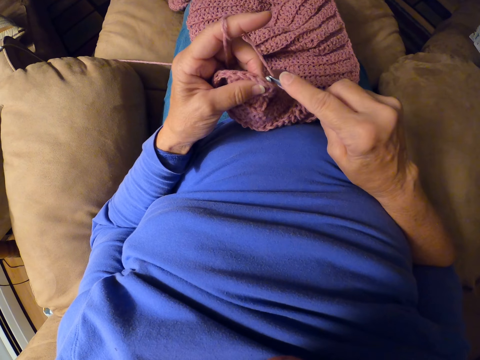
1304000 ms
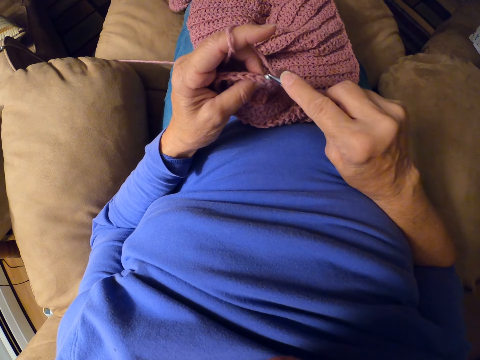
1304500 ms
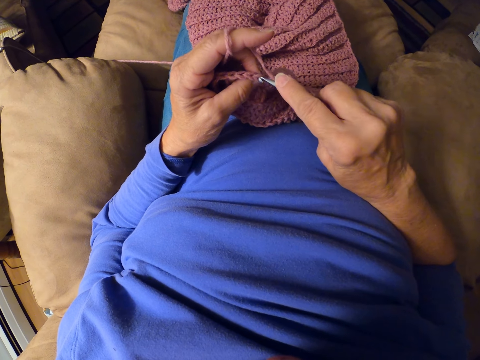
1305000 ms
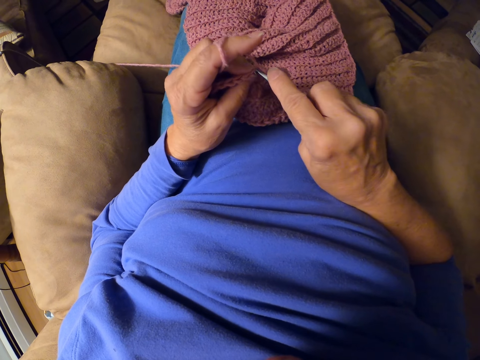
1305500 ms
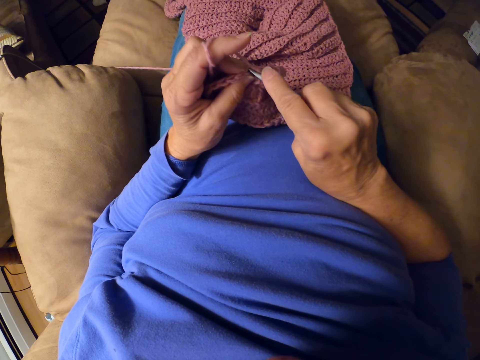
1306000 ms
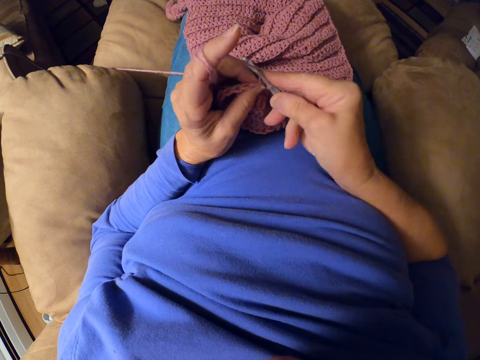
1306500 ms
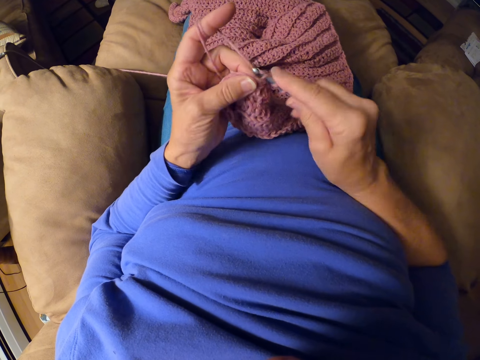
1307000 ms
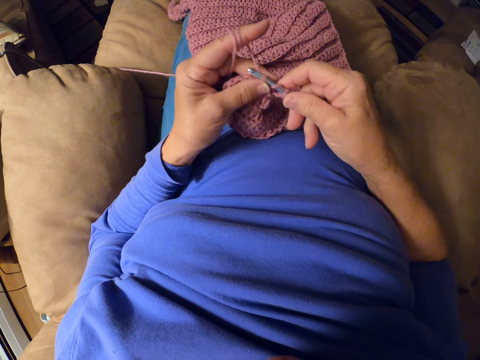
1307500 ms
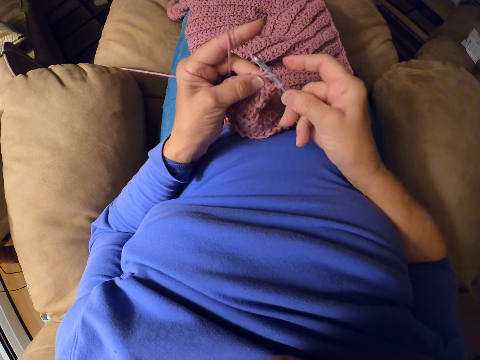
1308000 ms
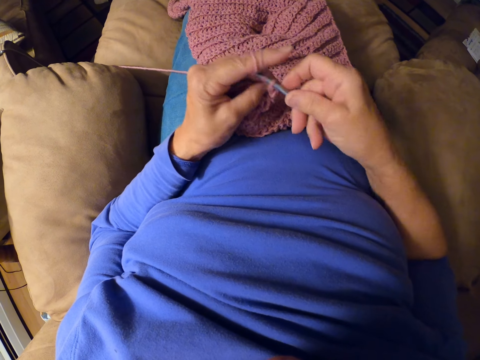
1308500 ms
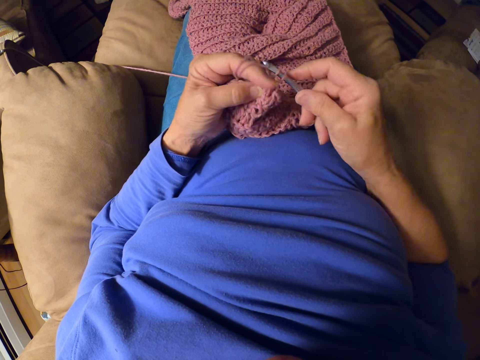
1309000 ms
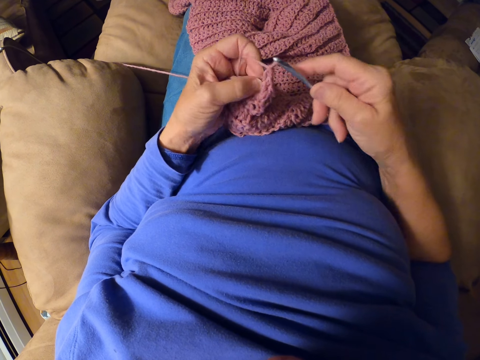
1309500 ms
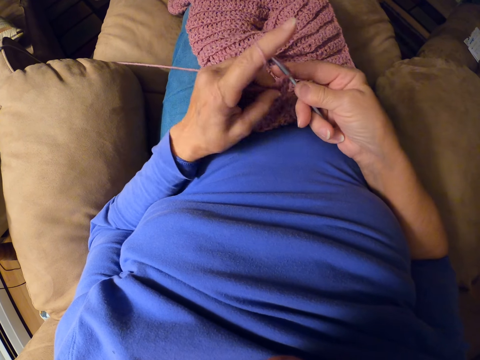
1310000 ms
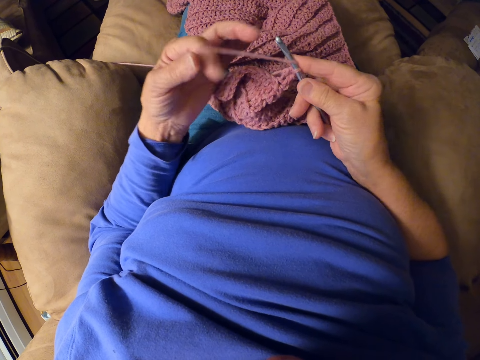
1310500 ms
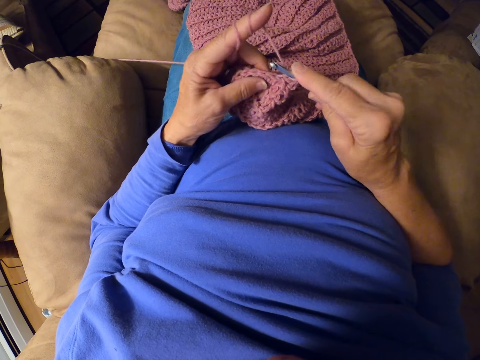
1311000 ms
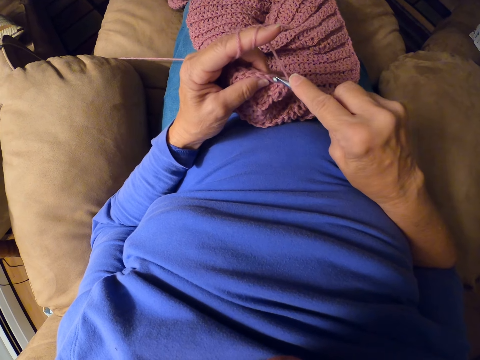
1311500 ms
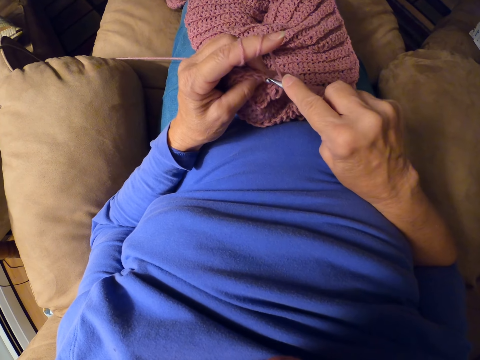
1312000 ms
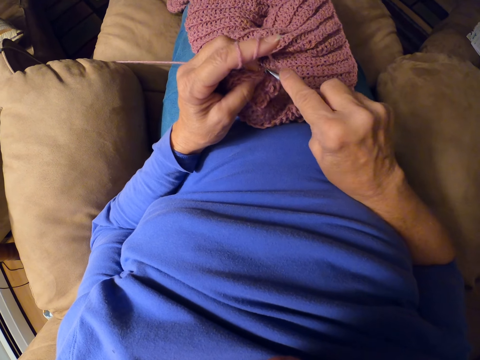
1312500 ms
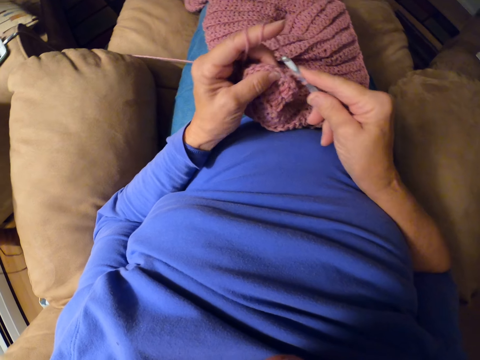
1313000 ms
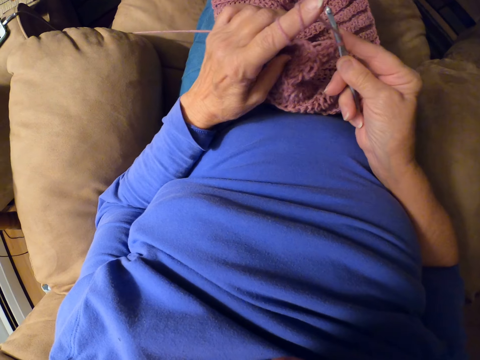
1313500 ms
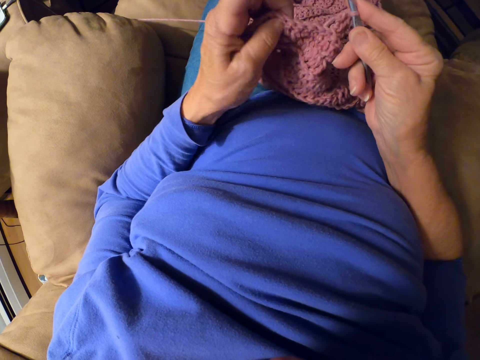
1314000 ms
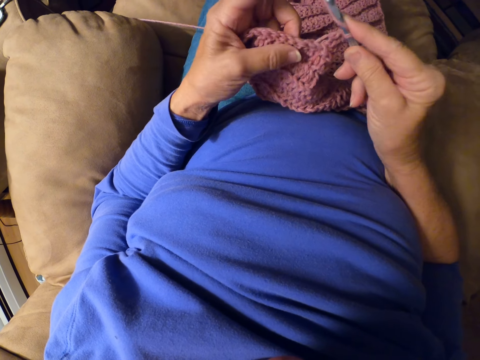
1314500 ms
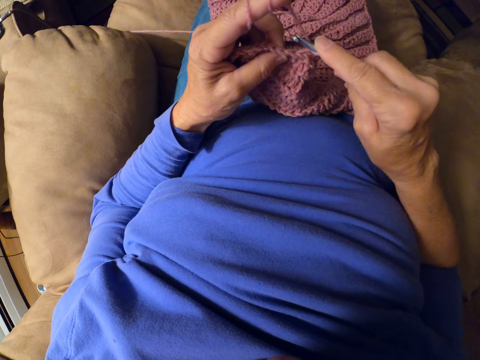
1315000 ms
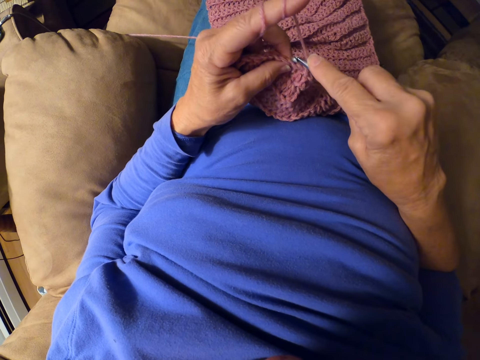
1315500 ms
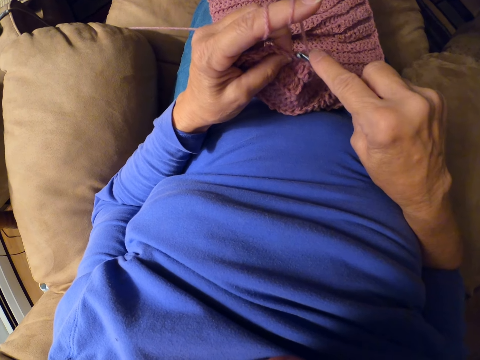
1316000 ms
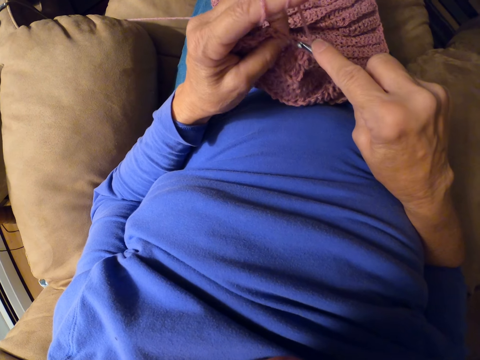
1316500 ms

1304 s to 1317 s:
The camera wearer knits the garment. She crochets with the crochet hook. She rolls yarn around her finger. She adjusts the thread. She knits the garment.

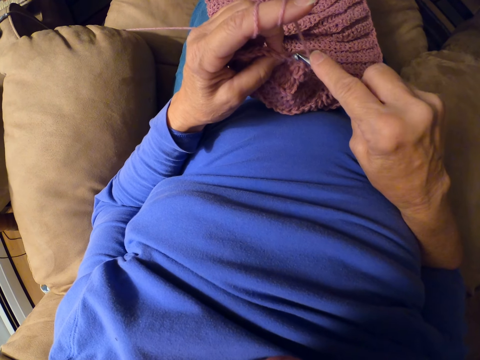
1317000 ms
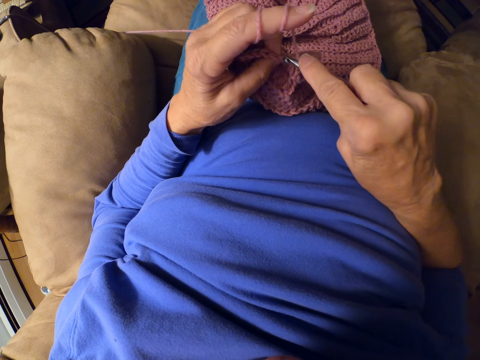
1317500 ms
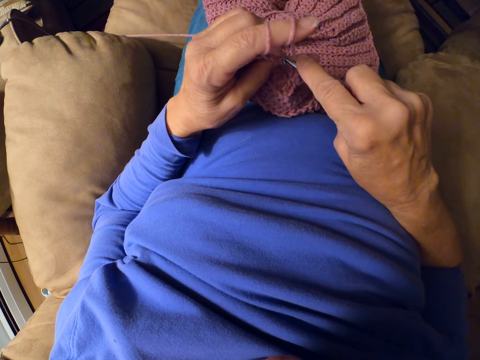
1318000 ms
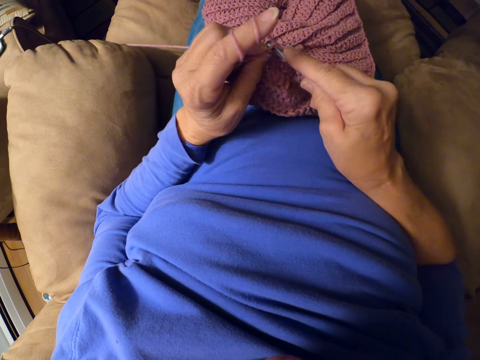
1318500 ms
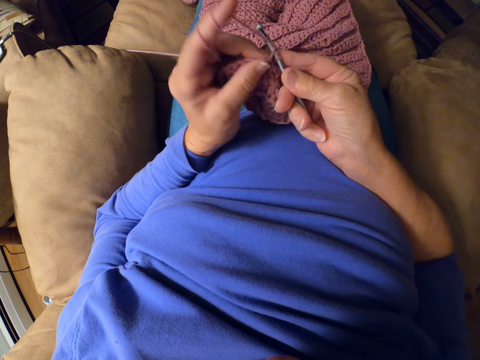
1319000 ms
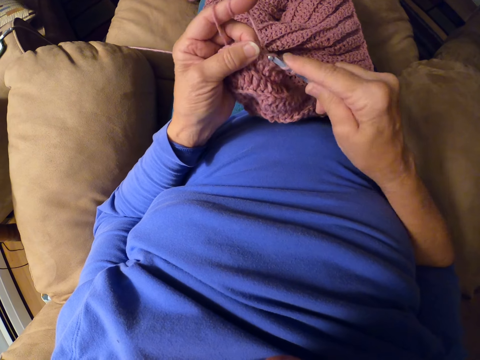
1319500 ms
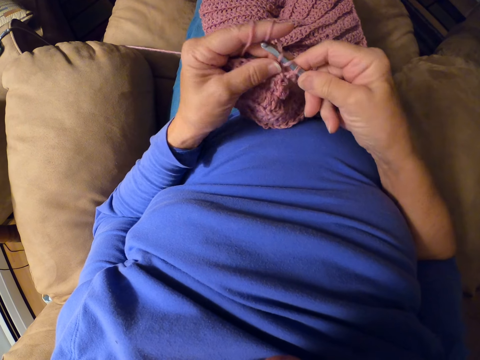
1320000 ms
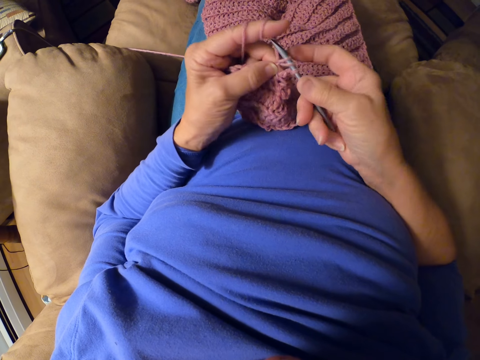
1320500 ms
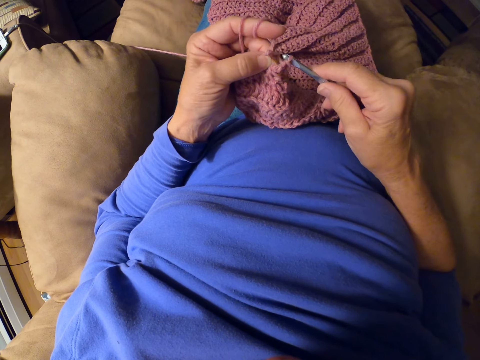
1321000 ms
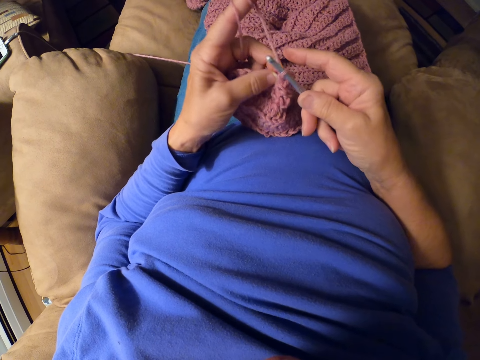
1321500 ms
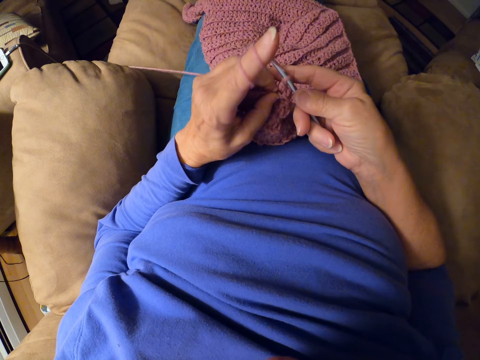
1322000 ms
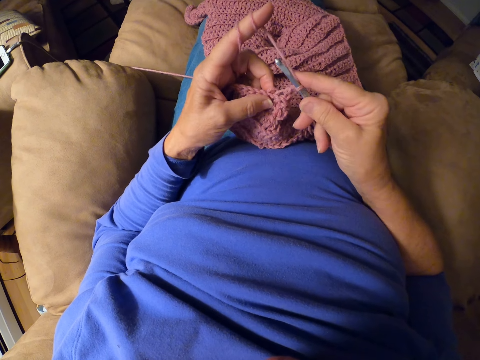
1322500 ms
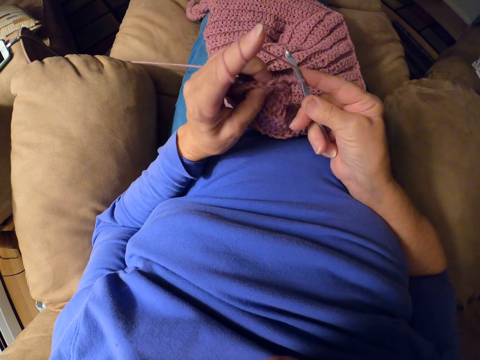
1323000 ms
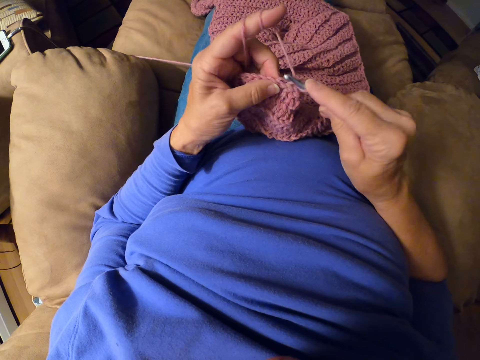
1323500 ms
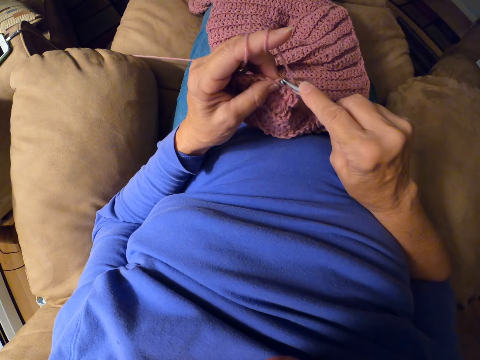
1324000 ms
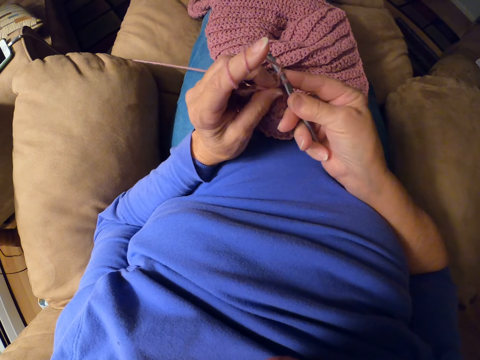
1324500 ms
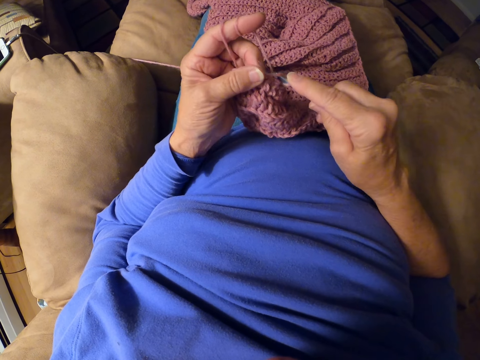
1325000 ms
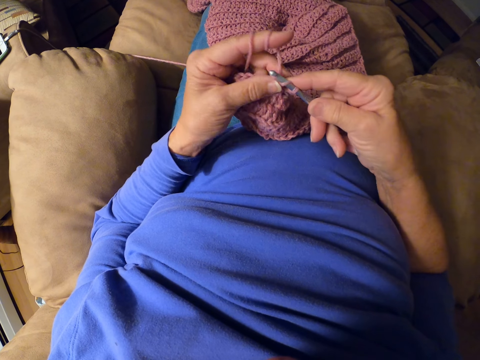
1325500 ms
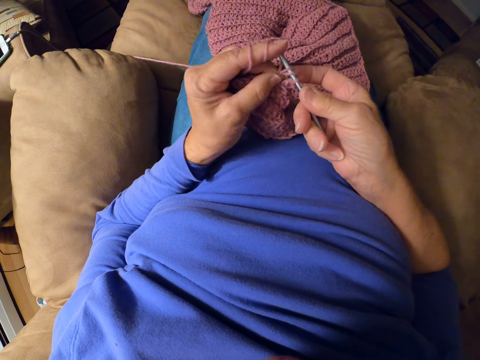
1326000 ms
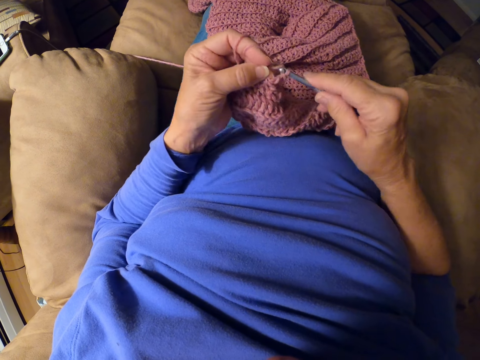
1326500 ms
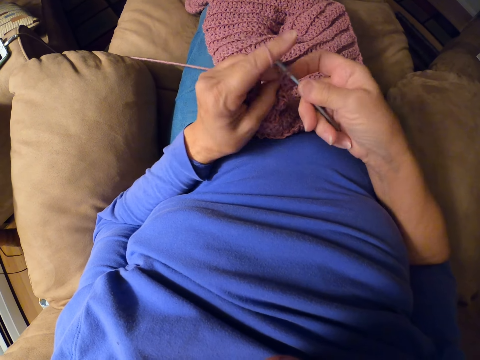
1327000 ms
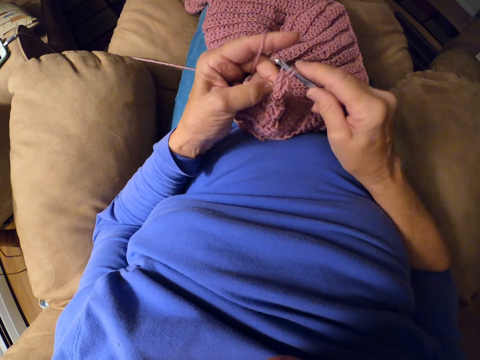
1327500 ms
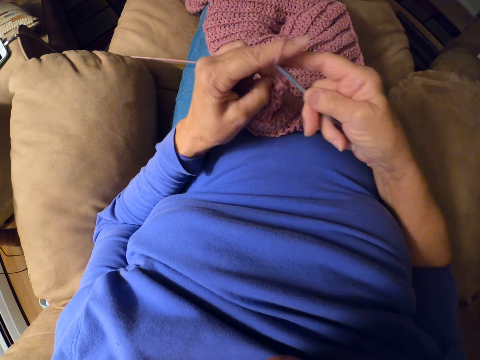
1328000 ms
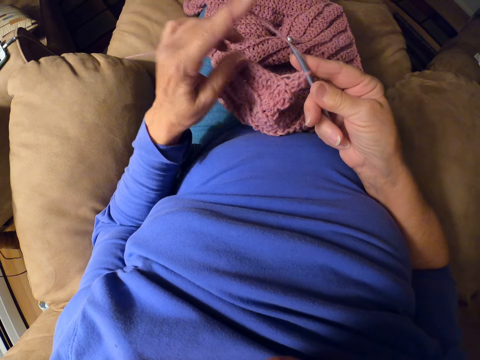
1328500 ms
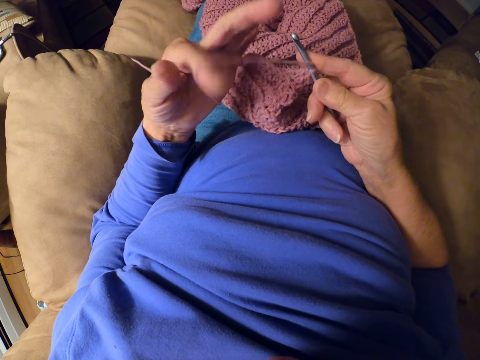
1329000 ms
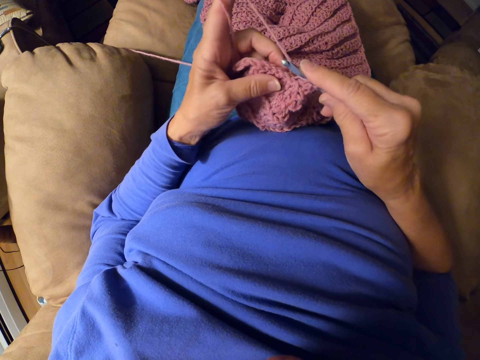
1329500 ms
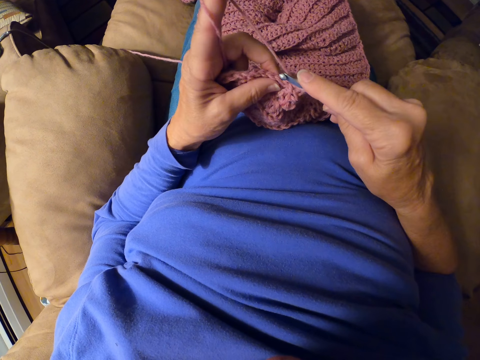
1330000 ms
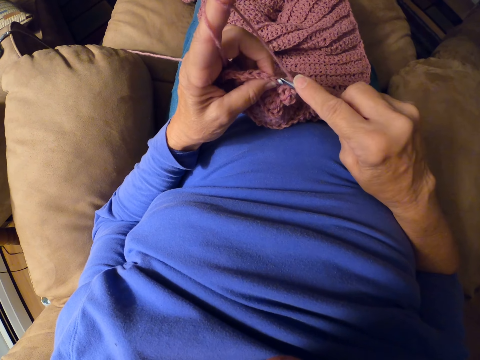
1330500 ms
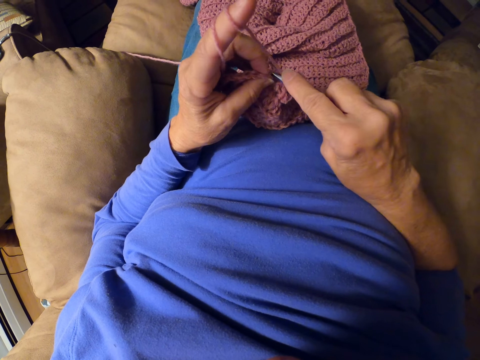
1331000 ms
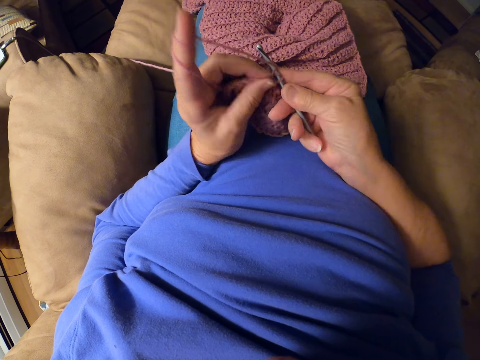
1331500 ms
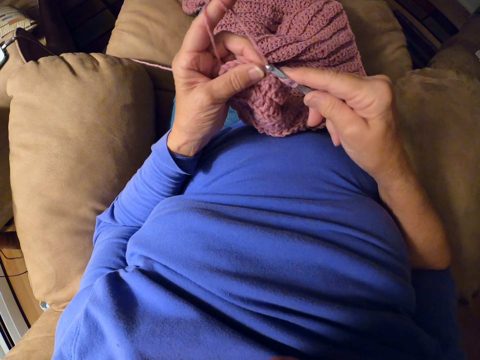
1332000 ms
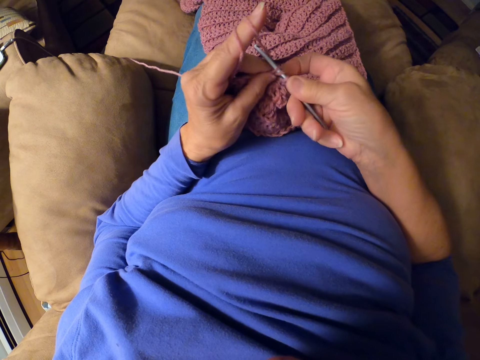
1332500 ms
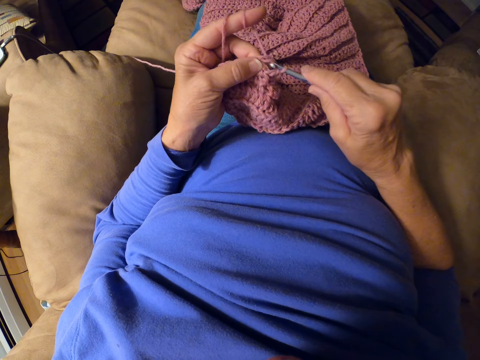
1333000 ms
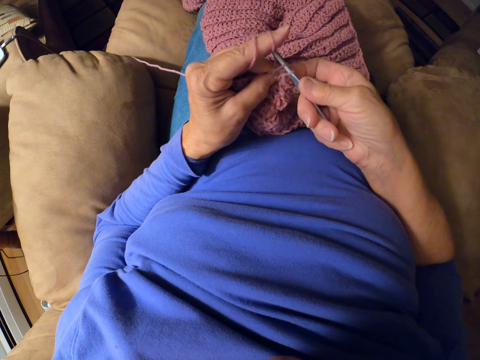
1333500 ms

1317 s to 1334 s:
The camera wearer crochets with the crochet hook. She adjusts the thread. She rolls yarn around her finger. She knits the garment. She crochets with the crochet hook.
